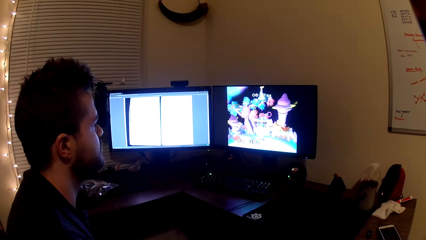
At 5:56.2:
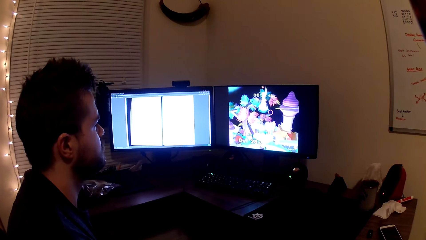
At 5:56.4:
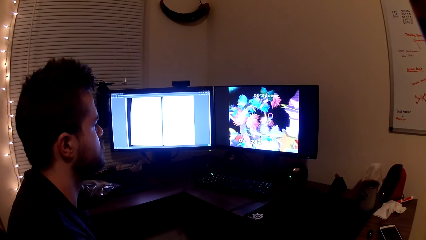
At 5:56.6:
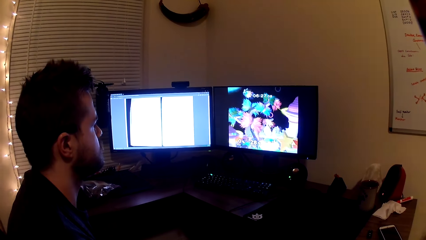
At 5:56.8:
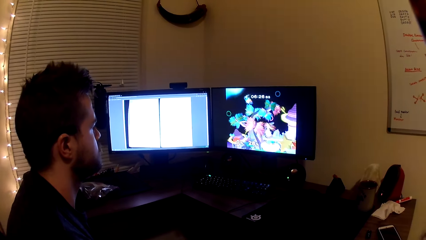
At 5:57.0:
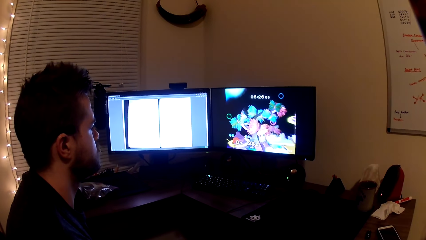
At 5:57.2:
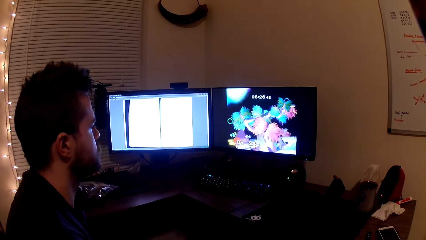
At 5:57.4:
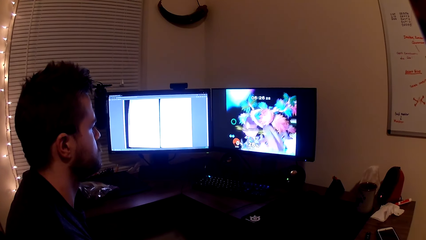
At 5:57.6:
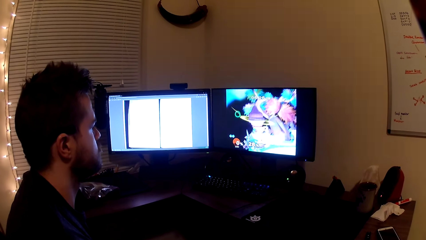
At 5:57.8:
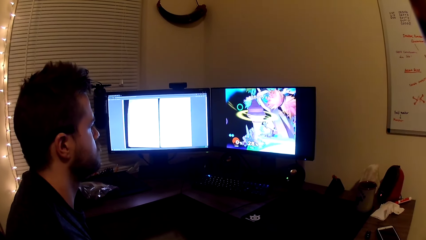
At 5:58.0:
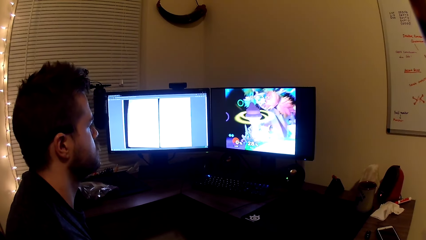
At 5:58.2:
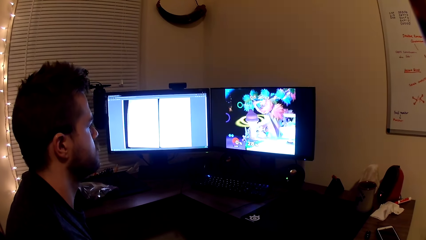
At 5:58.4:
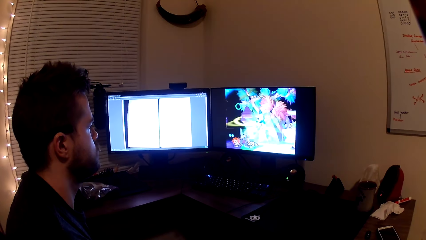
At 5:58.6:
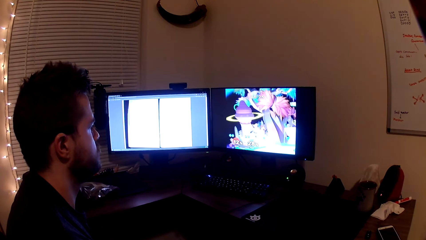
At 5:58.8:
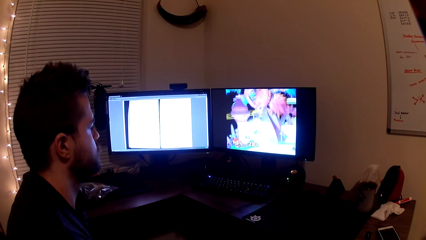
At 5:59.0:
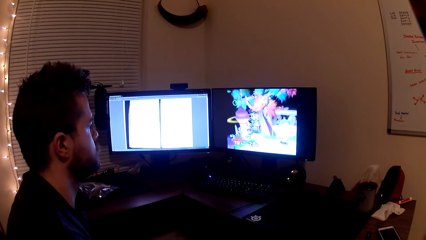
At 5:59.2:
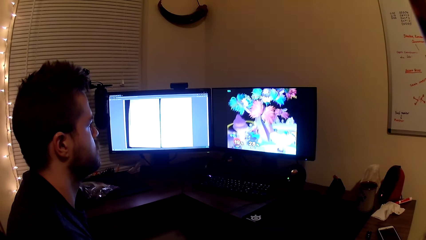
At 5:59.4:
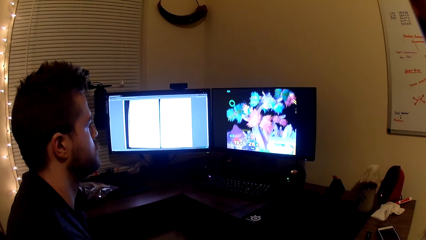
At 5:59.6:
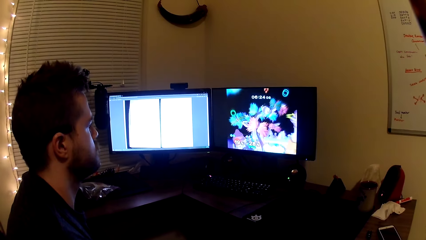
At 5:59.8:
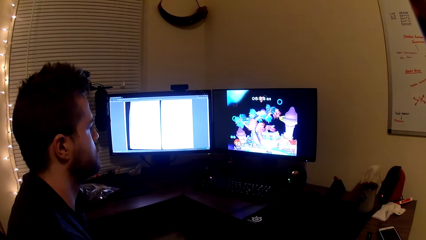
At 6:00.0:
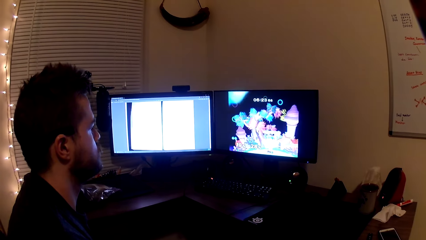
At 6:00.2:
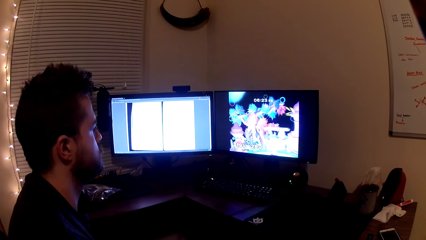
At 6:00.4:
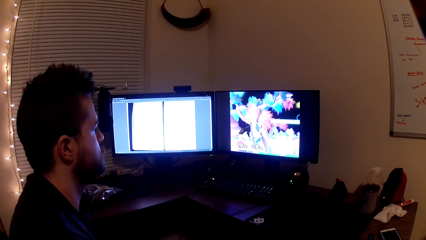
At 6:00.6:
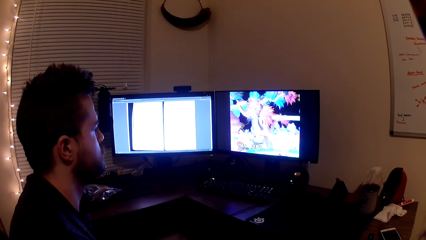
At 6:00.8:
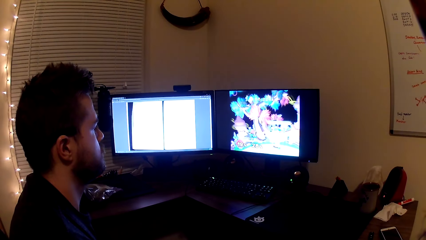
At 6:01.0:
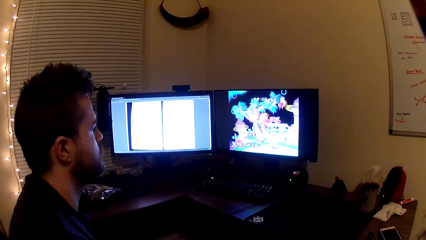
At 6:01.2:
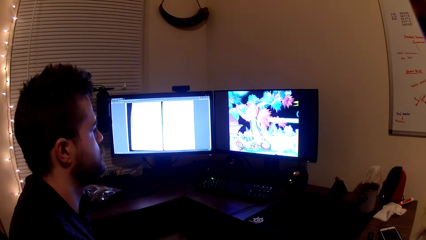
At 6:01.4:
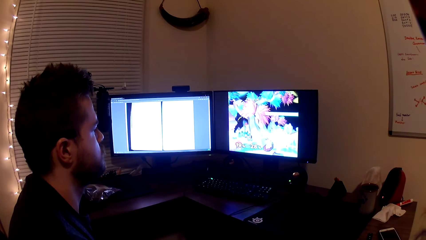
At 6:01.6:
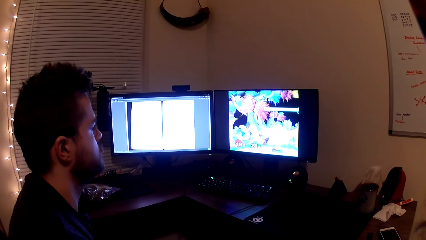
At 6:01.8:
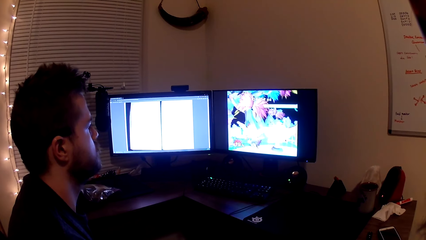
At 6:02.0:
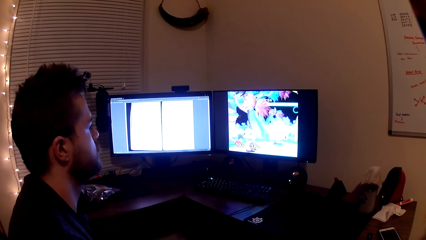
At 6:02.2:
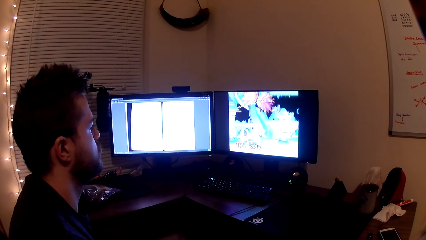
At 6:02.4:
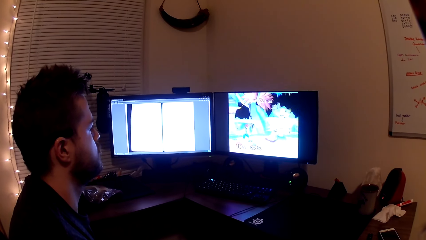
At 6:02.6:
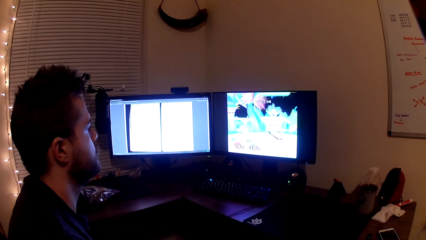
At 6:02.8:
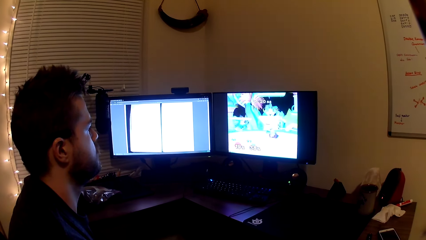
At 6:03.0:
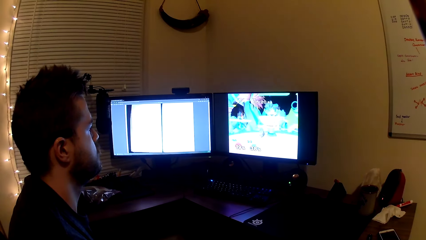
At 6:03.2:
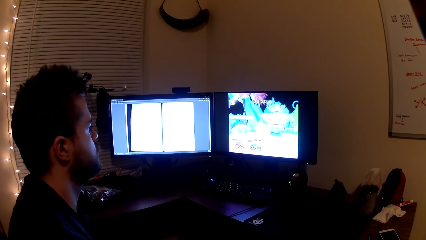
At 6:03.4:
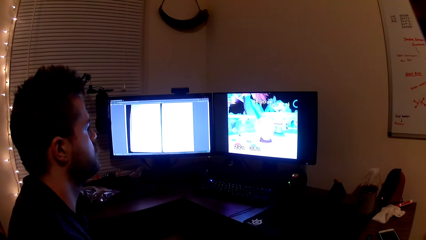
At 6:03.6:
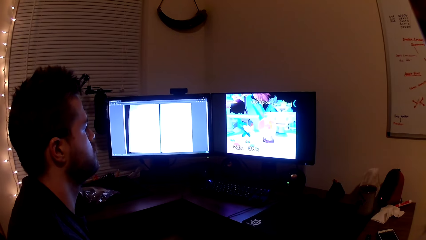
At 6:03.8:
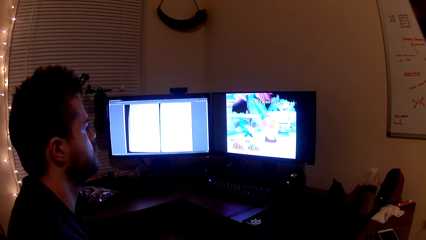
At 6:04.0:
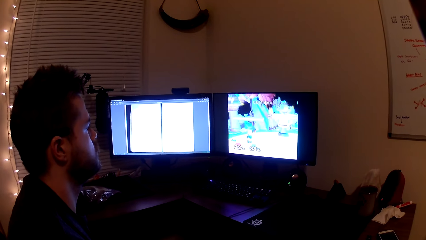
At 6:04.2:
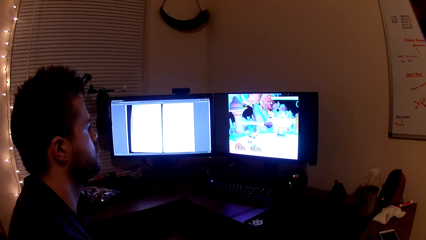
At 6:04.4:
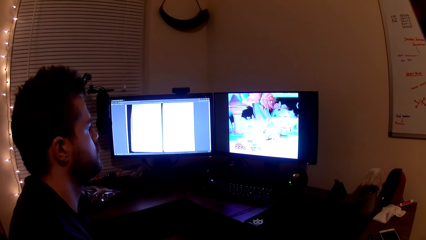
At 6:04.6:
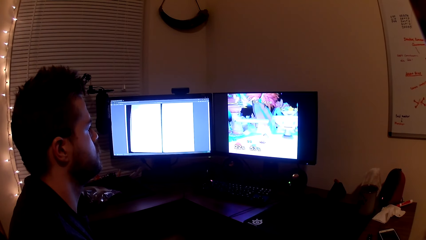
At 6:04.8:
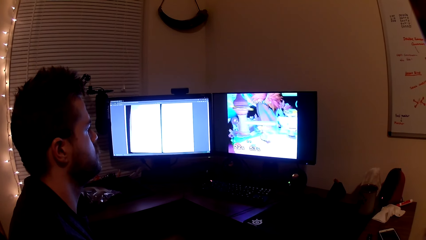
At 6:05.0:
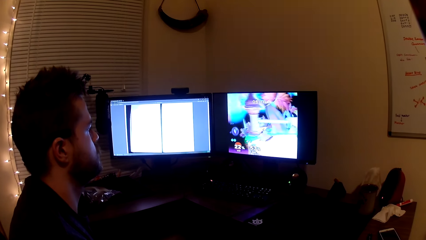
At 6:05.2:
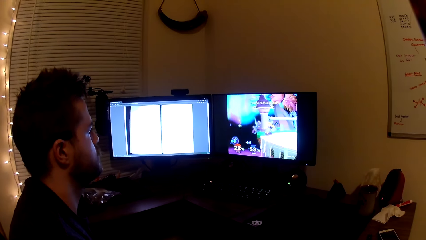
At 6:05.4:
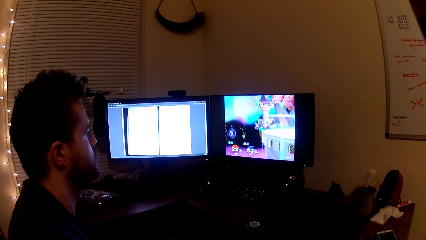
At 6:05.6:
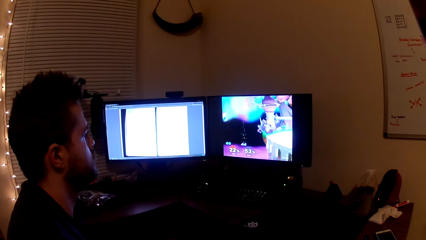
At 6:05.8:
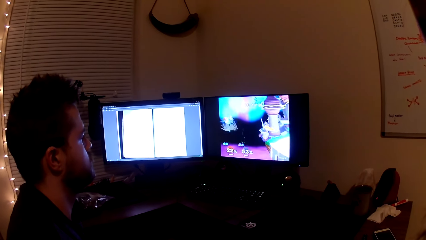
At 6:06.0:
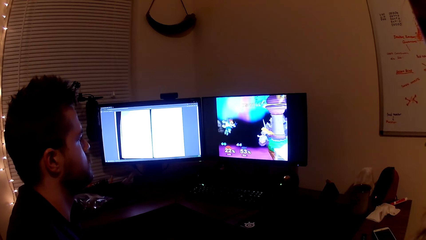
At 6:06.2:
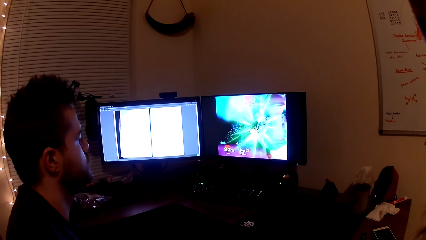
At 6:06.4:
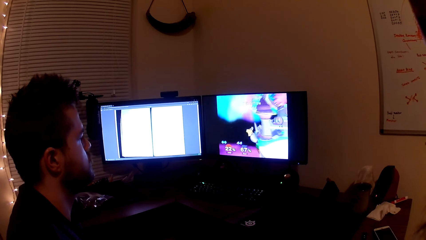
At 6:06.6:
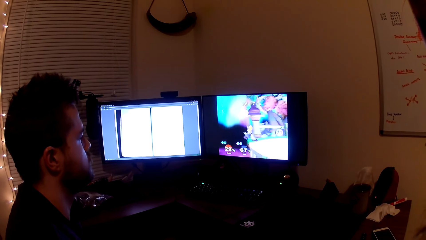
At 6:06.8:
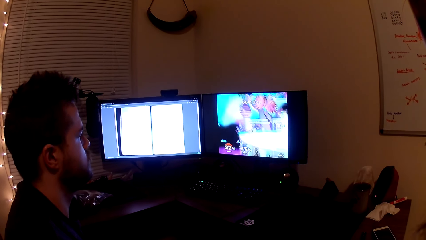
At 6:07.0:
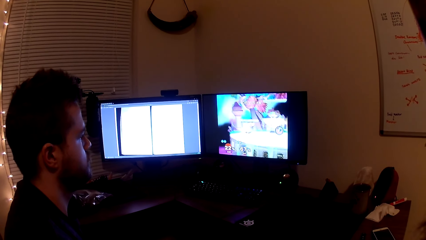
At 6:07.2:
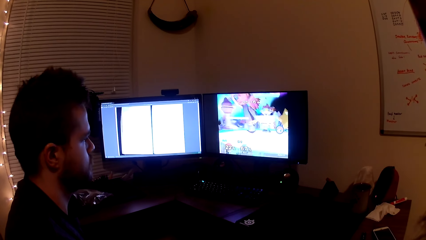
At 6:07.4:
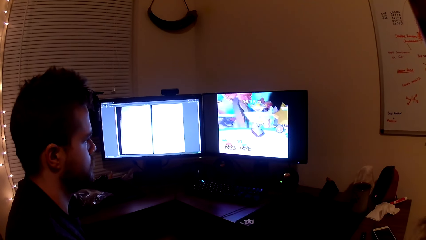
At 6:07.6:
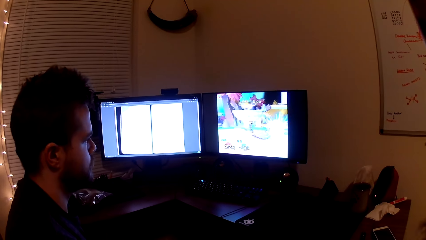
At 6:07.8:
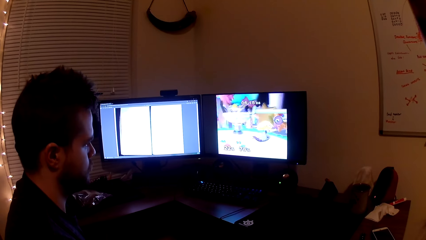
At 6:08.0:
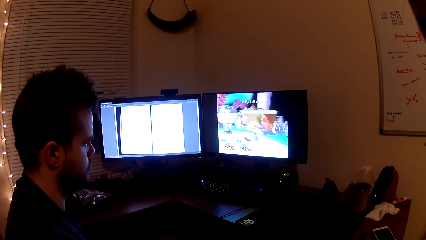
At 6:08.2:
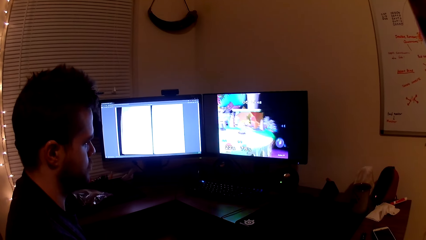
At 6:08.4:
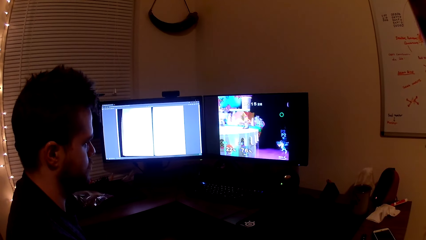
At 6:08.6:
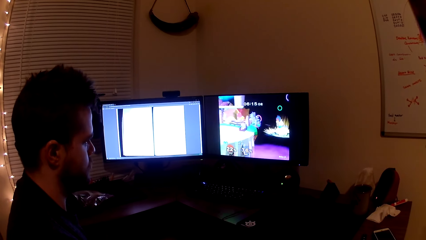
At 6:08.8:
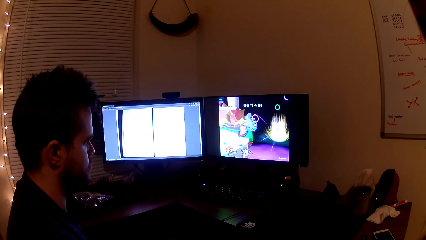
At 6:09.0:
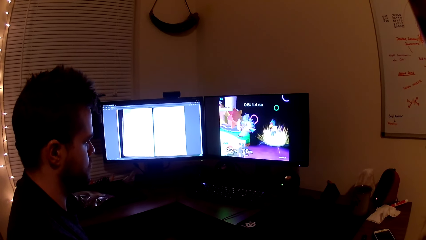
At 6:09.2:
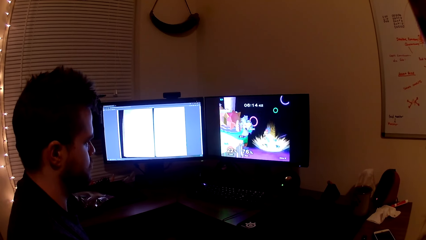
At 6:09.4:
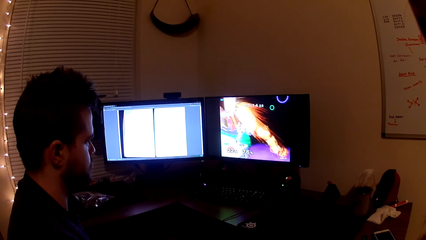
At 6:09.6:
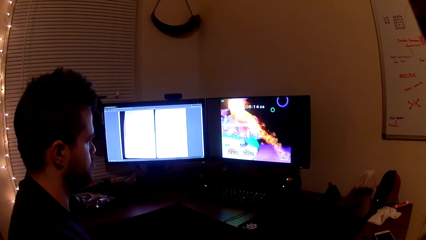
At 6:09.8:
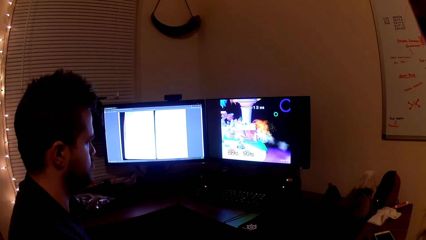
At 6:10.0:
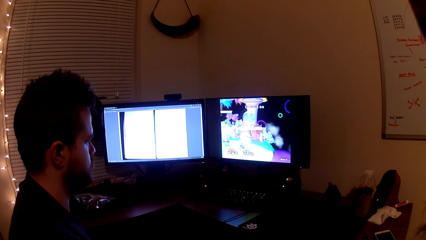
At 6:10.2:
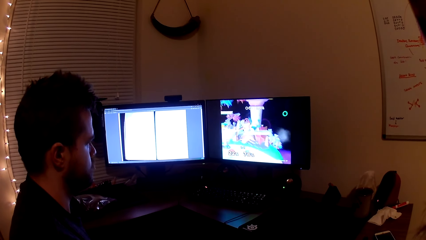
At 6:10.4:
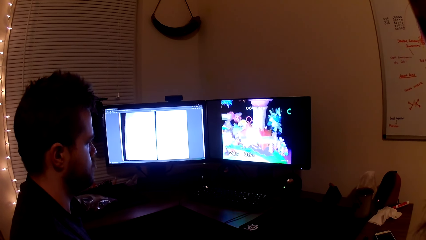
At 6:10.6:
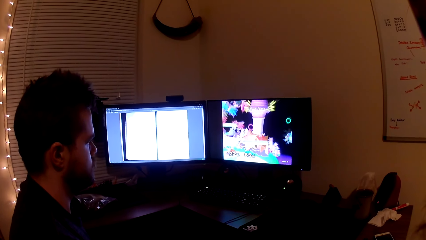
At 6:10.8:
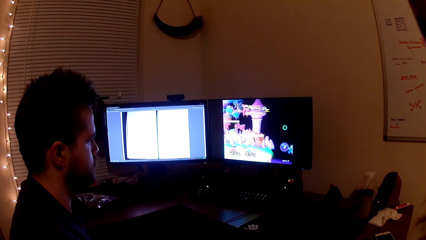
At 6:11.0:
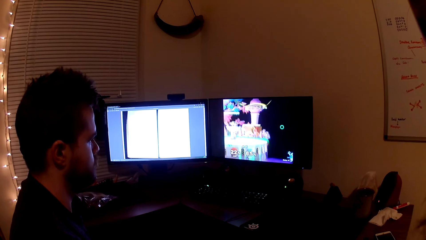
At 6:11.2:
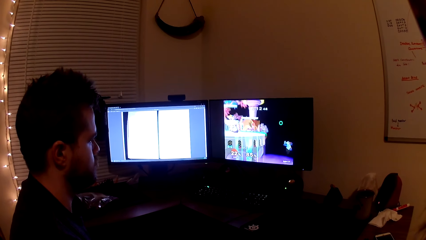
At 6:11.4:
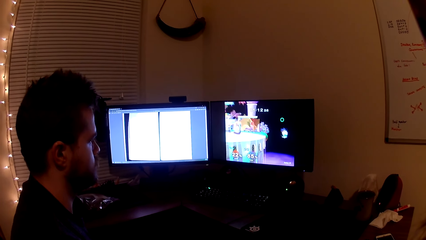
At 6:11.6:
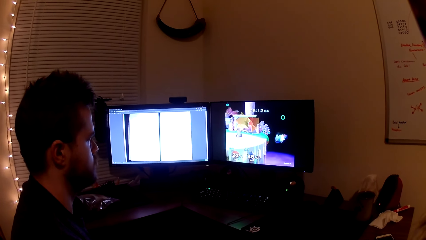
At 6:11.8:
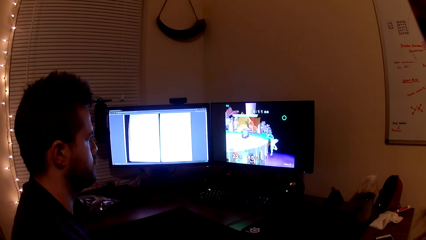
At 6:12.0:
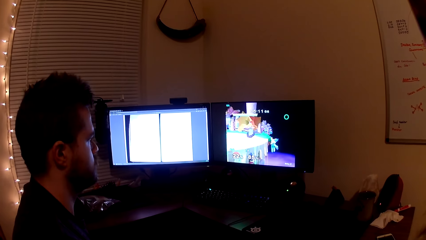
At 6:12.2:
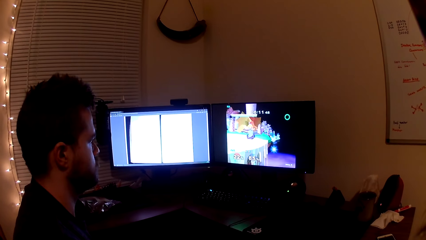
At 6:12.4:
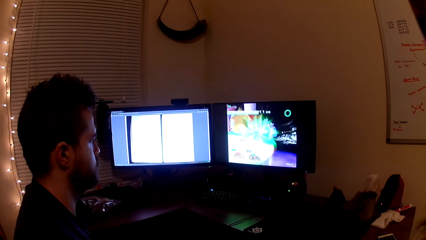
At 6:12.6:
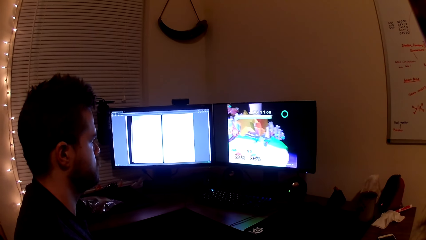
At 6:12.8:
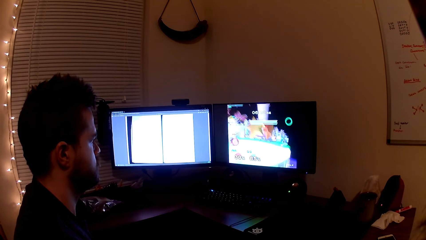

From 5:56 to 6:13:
A man plays the video game.
